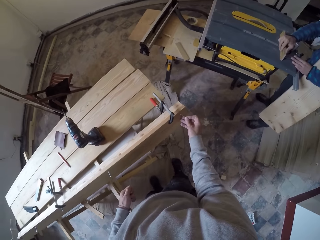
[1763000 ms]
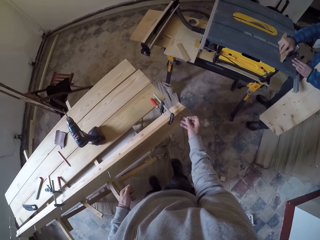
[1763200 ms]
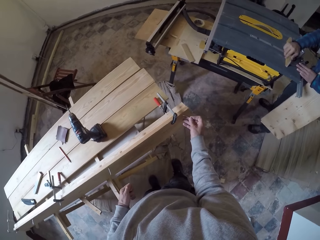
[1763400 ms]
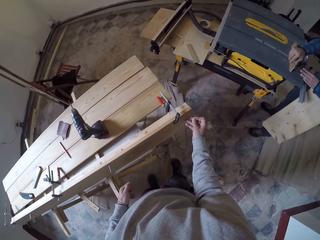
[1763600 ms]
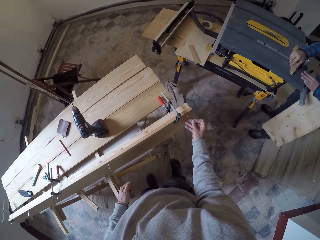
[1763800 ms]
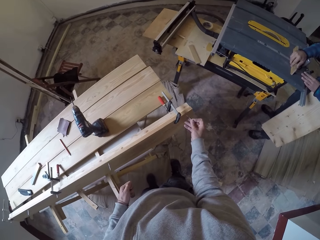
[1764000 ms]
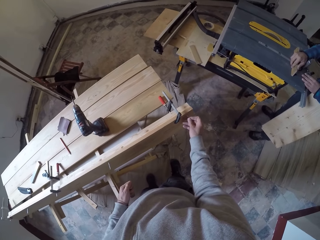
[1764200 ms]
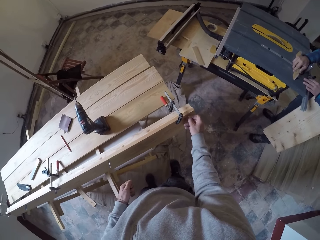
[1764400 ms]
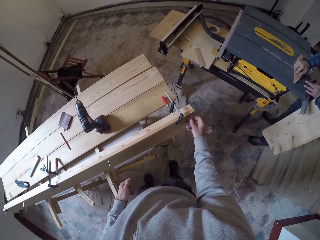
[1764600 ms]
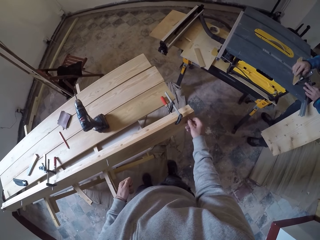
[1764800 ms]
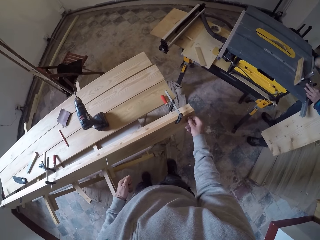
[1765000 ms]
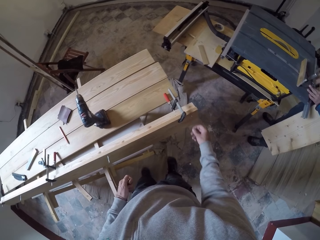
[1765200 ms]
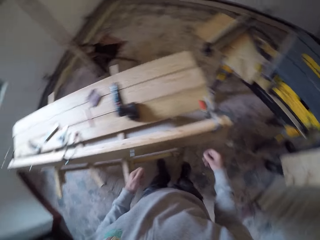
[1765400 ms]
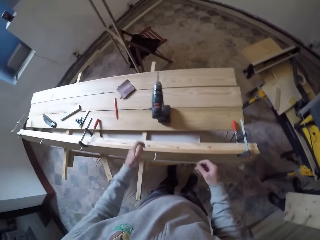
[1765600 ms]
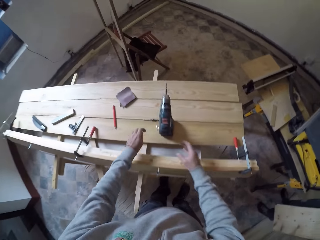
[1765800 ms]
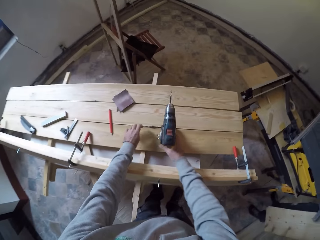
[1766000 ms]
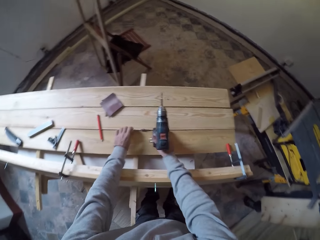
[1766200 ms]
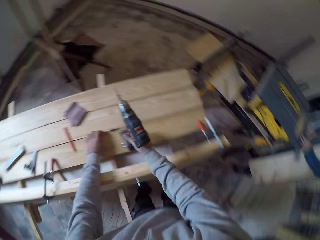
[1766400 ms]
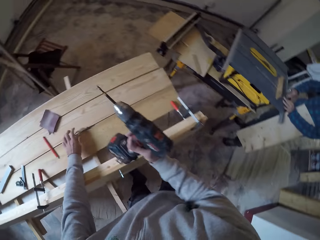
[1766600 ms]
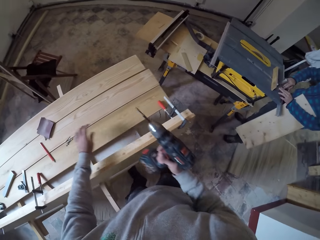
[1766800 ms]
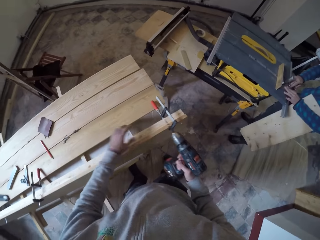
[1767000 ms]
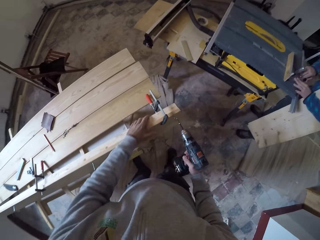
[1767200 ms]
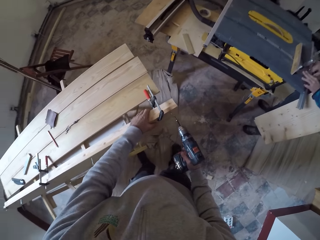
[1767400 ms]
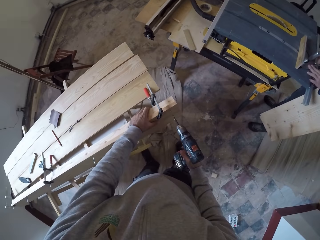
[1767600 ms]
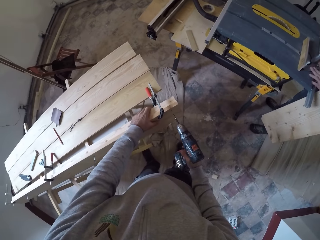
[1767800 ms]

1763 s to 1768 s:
The camera wearer inserts screws in the wood or plywood. They pick the drill on the plywood. They drill the screw in the plywood with the driller.

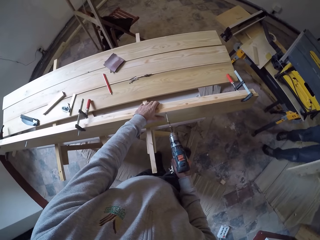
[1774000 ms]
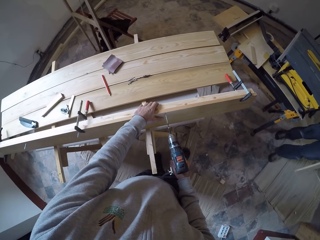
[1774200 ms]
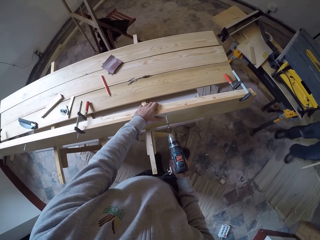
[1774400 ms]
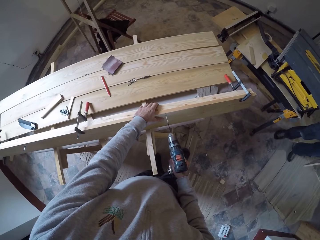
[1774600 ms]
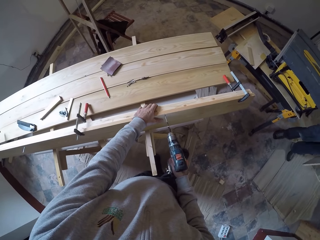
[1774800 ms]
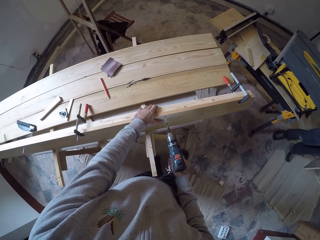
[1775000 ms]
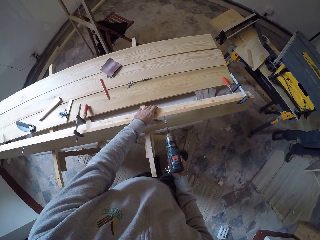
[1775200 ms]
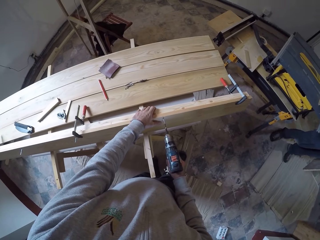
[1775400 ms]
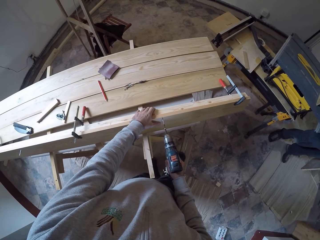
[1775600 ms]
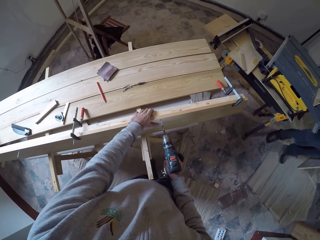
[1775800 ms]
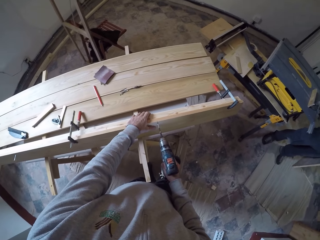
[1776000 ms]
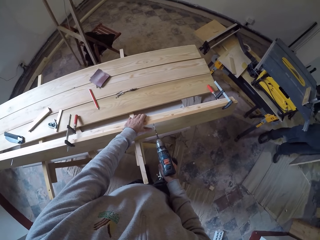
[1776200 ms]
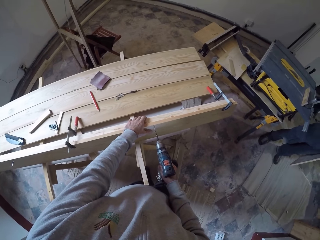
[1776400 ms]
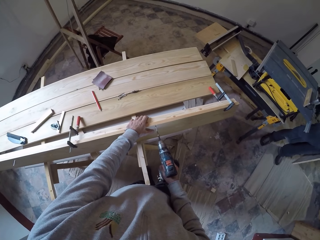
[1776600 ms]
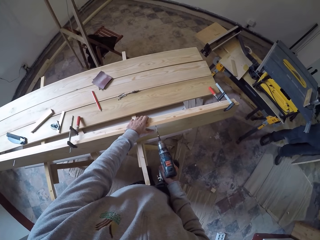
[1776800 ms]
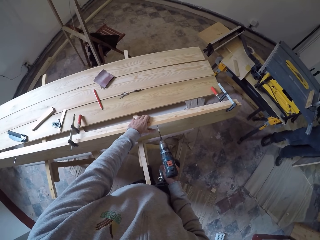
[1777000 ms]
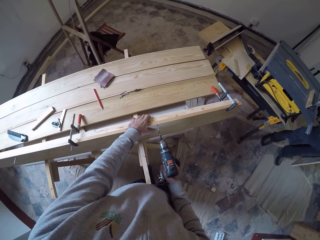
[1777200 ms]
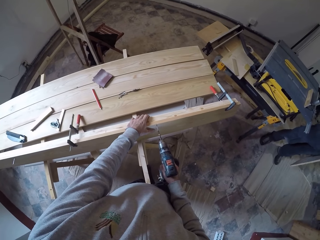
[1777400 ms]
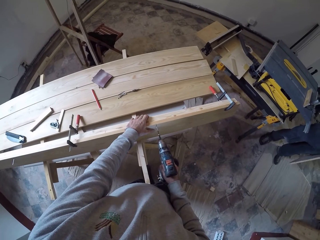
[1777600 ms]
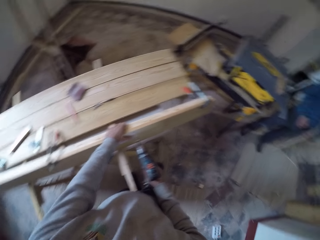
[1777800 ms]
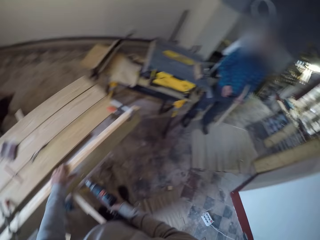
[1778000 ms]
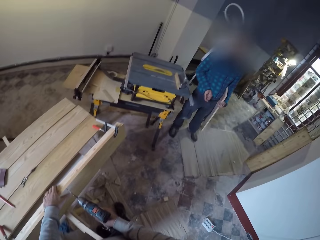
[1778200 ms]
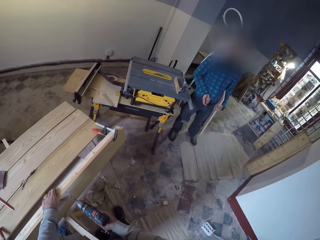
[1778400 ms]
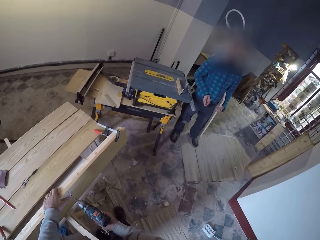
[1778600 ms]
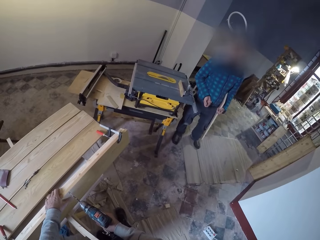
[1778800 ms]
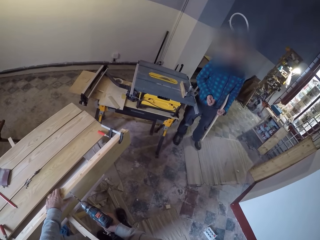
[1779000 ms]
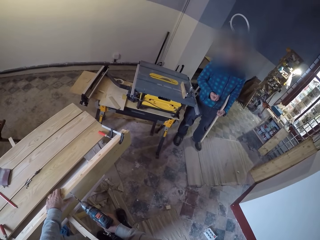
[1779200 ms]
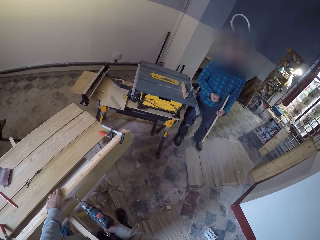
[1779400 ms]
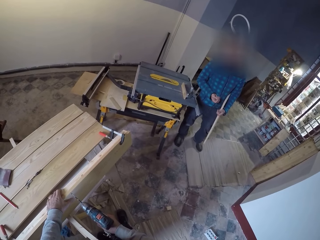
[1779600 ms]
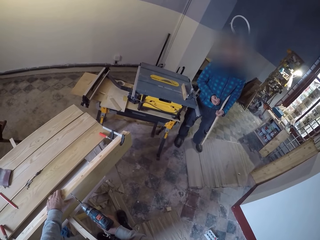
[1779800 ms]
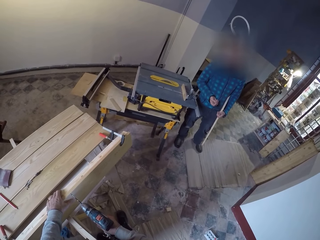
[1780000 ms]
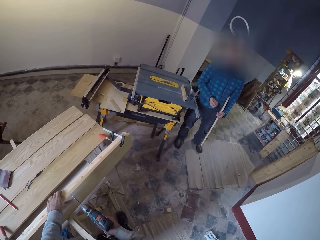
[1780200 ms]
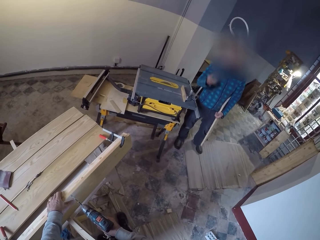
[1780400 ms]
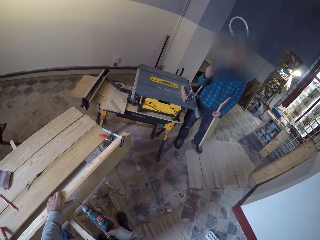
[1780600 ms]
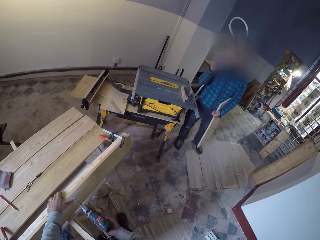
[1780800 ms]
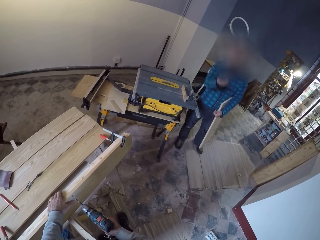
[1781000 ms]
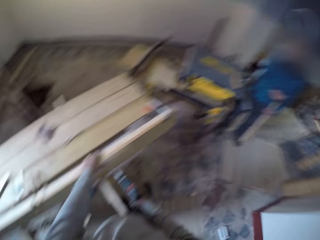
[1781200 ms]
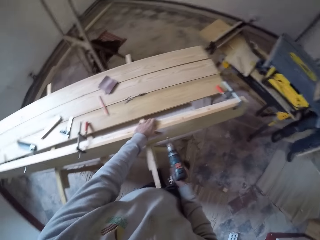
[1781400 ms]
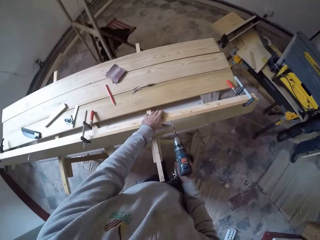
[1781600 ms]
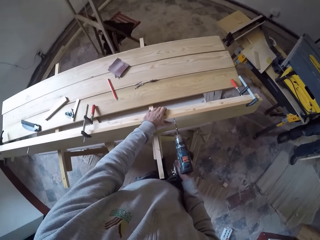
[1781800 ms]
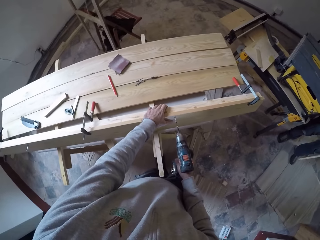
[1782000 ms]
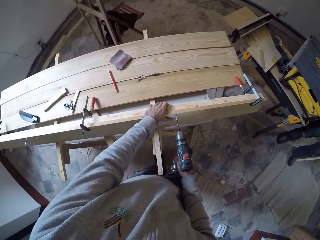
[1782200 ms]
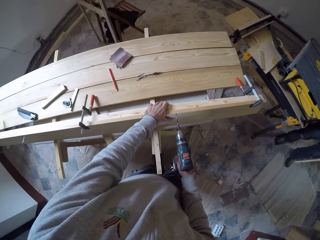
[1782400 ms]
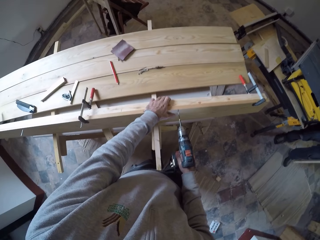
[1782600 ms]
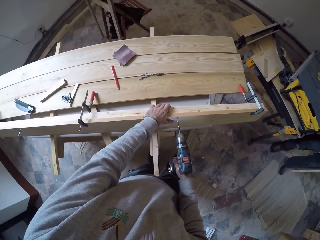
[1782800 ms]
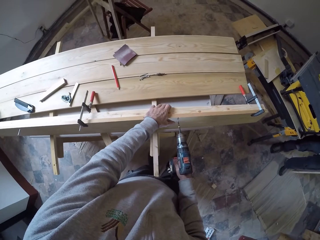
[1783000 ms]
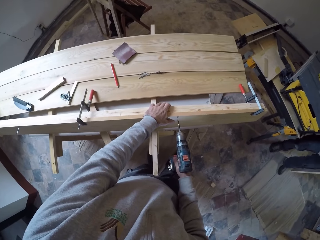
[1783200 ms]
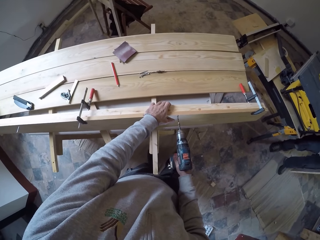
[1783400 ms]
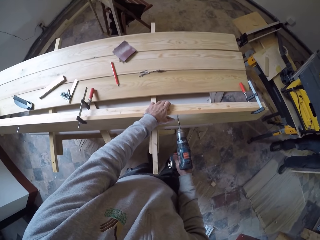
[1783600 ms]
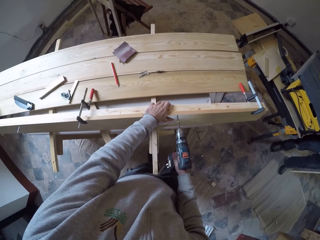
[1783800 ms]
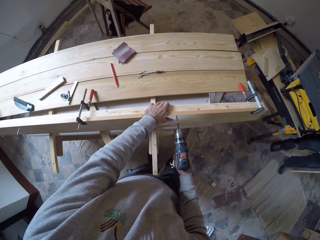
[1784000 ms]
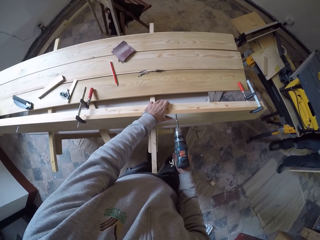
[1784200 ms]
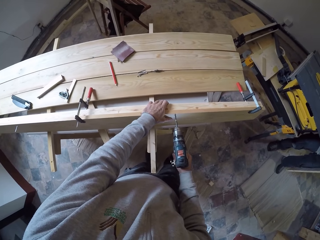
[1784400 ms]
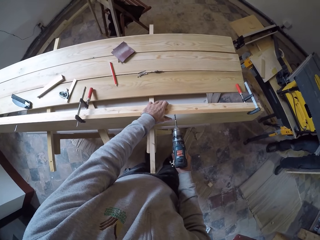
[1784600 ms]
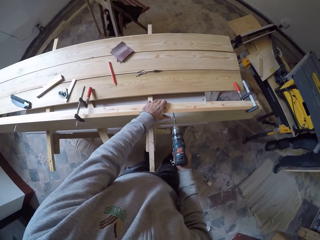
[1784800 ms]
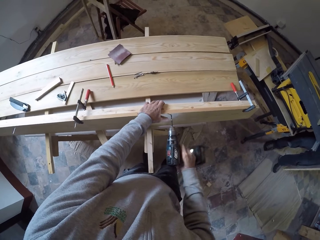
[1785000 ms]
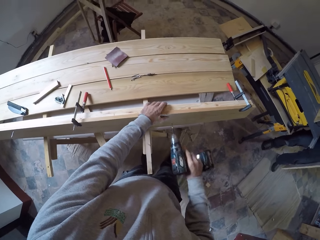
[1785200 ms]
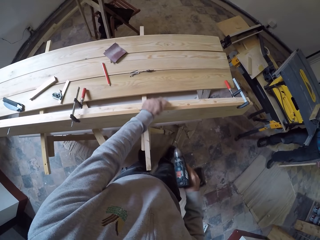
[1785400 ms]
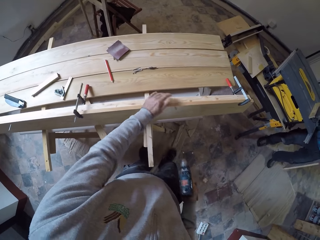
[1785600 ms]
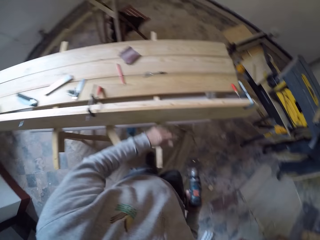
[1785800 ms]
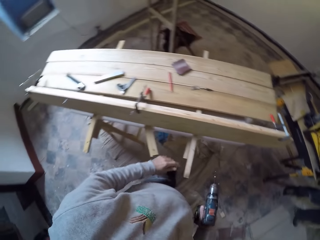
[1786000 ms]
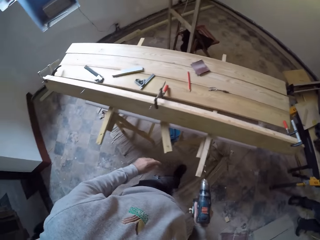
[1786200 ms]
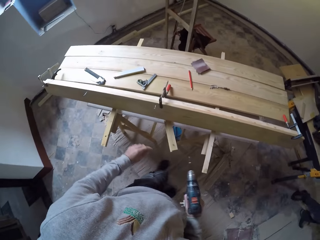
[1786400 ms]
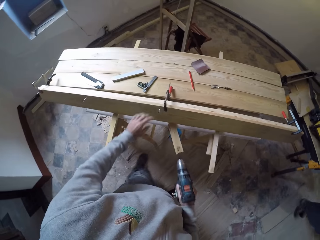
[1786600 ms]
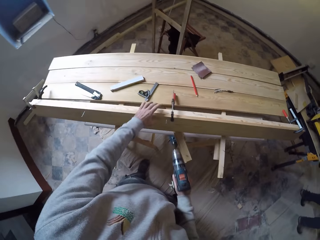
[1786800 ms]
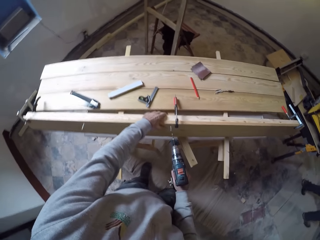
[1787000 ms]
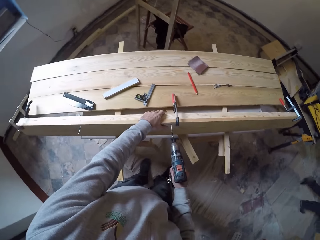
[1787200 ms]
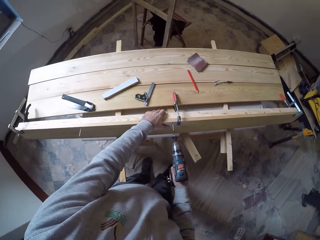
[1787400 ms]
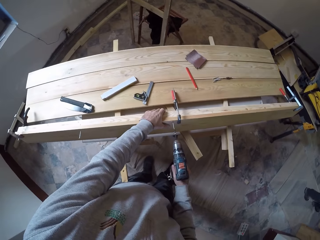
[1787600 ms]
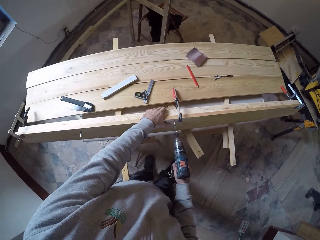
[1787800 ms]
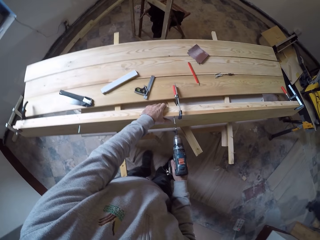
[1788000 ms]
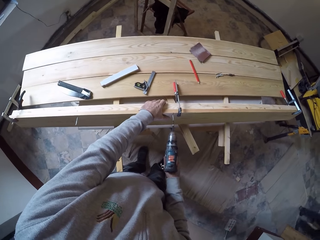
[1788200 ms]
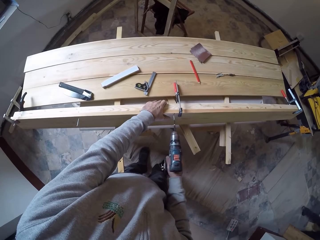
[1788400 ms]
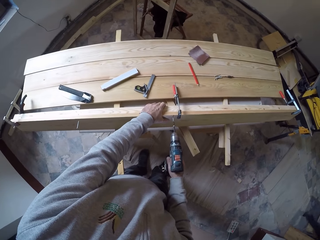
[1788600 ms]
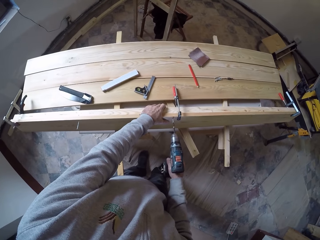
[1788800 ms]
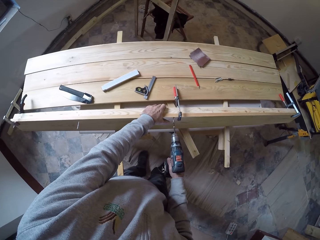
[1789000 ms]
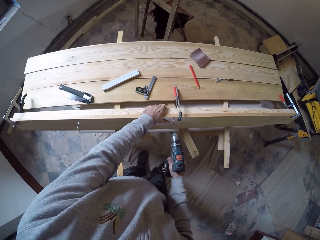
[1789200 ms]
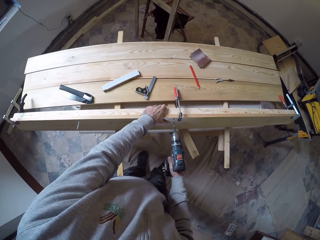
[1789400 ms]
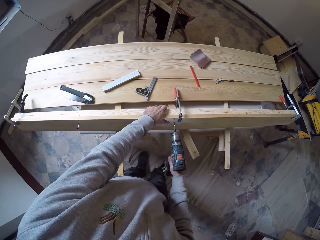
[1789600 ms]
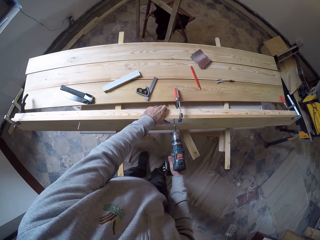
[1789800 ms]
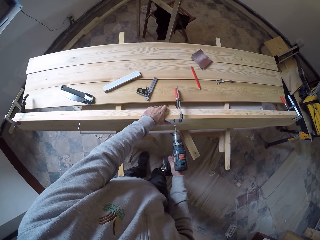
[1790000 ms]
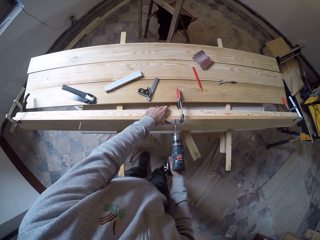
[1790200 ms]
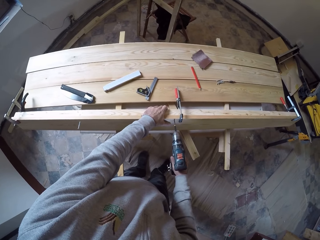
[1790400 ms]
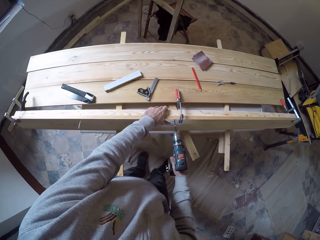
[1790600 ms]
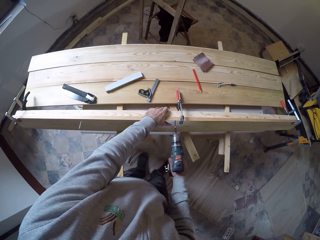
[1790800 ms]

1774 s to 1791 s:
The camera wearer drills a hole in the wood with a drill. They converse with a person. They drill a hole in the wood with the drill. They wipe dust on the wood with the left hand. They drill a hole in the wood with the drill.
